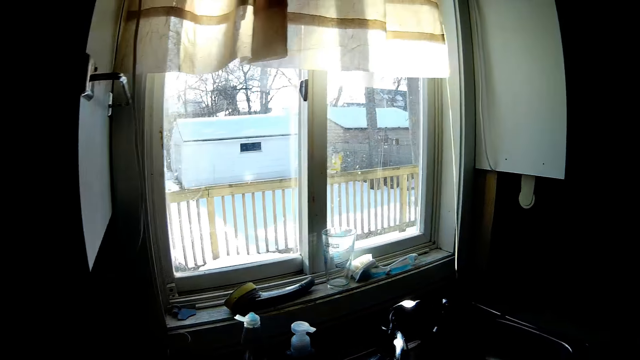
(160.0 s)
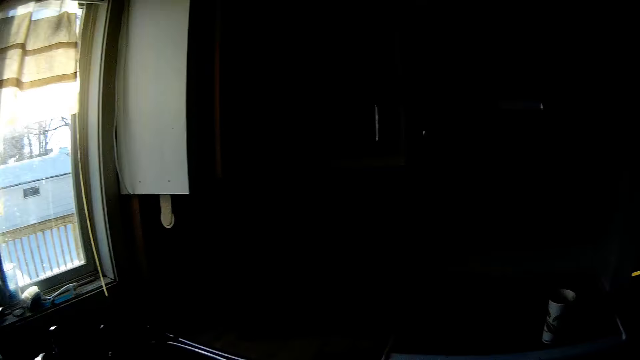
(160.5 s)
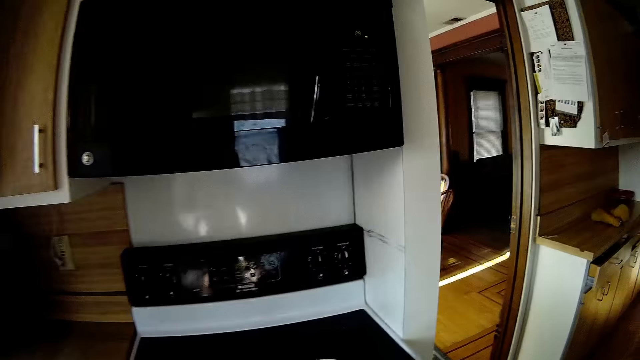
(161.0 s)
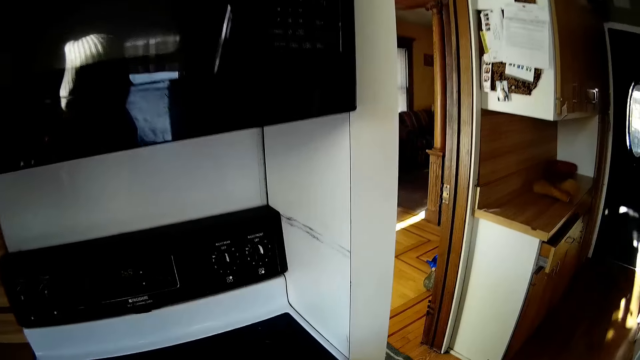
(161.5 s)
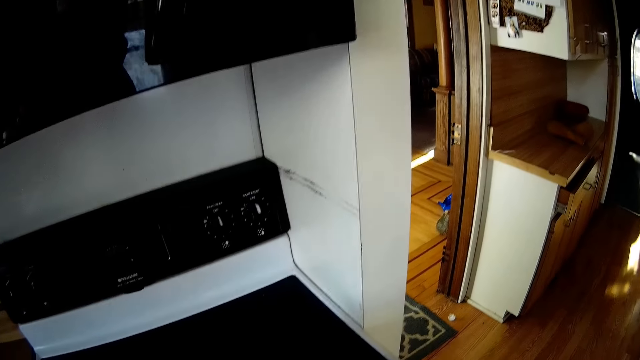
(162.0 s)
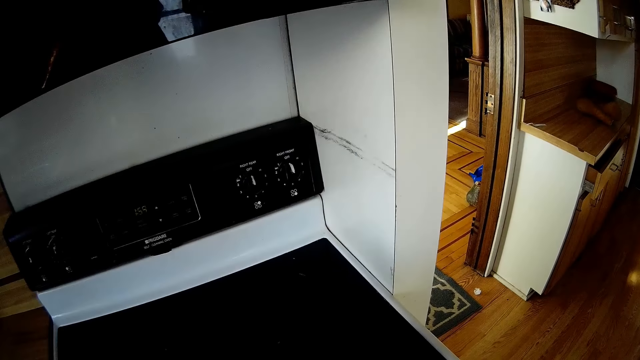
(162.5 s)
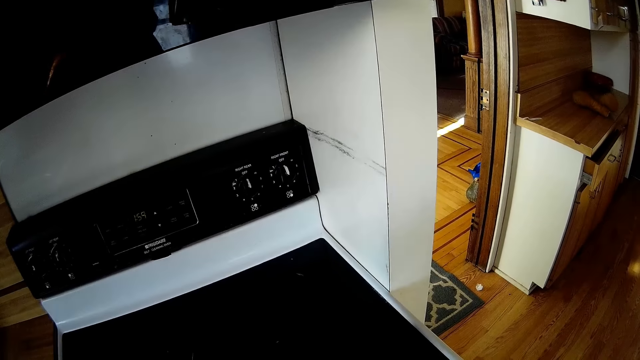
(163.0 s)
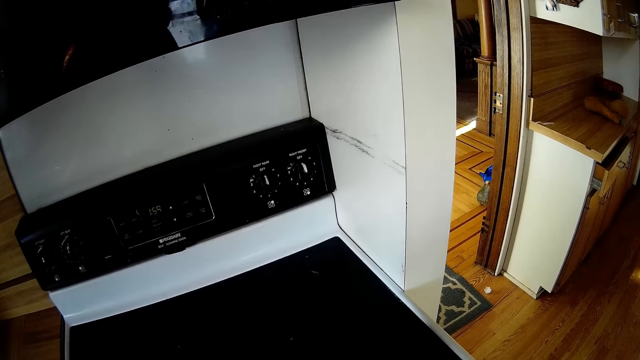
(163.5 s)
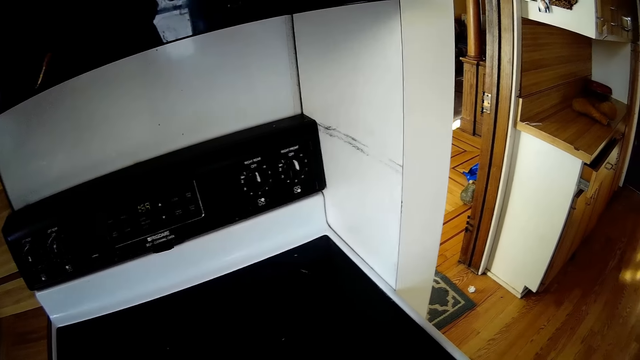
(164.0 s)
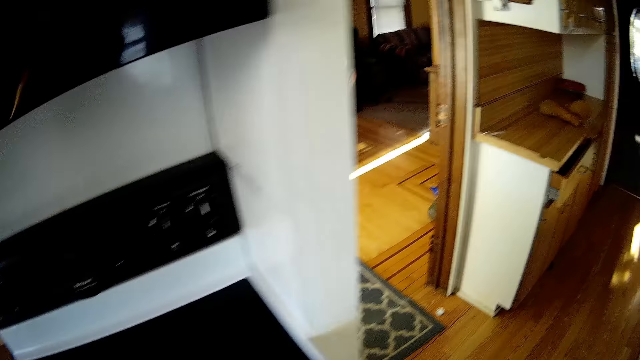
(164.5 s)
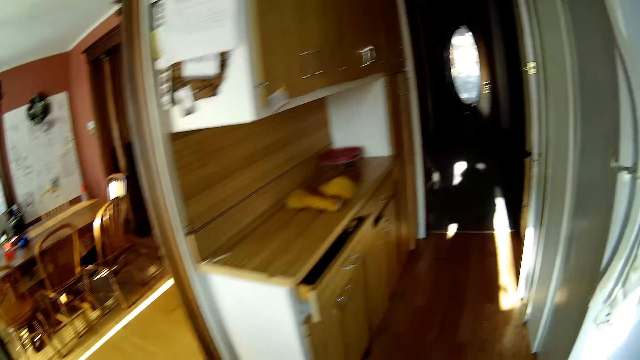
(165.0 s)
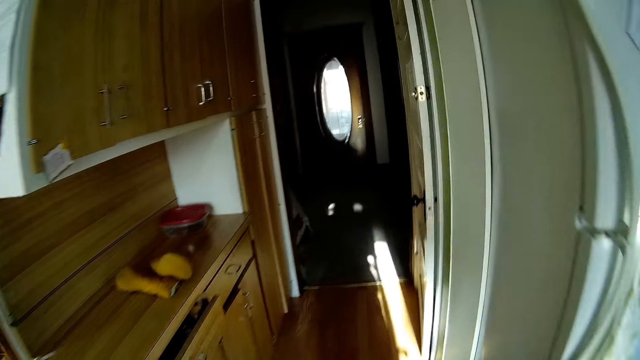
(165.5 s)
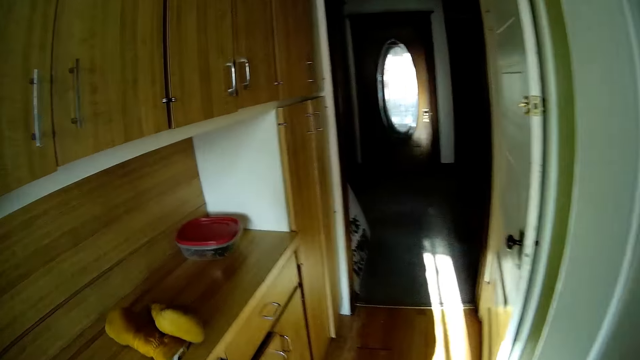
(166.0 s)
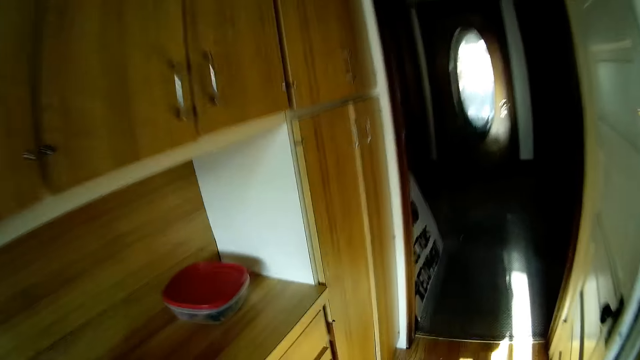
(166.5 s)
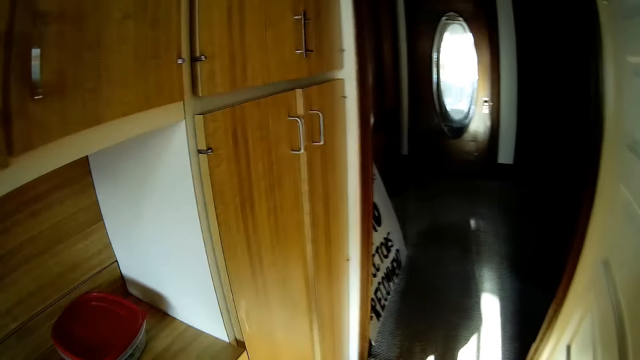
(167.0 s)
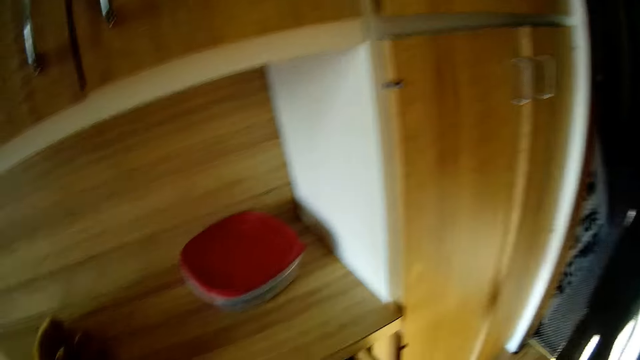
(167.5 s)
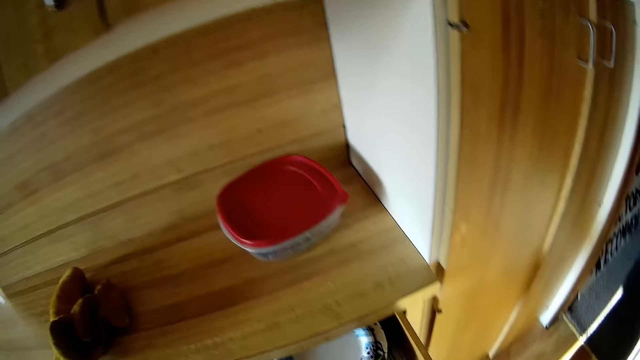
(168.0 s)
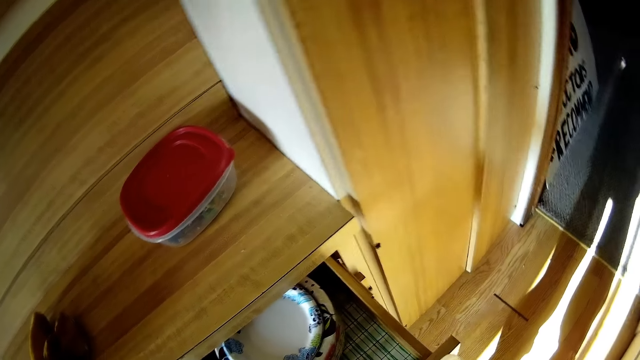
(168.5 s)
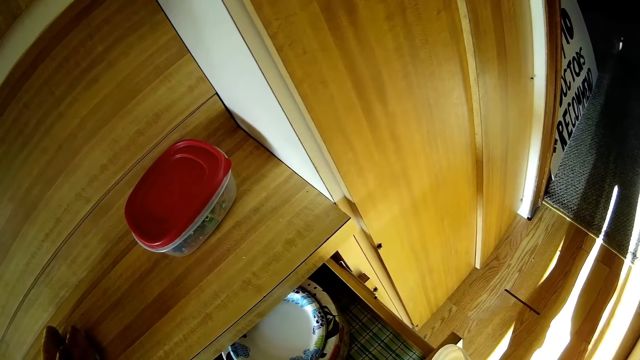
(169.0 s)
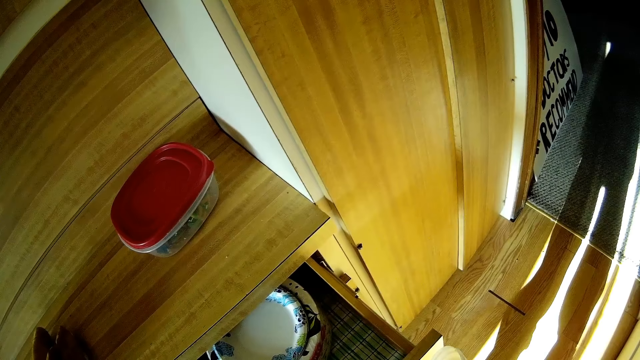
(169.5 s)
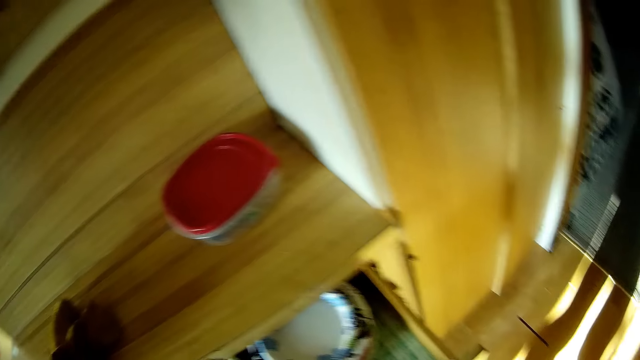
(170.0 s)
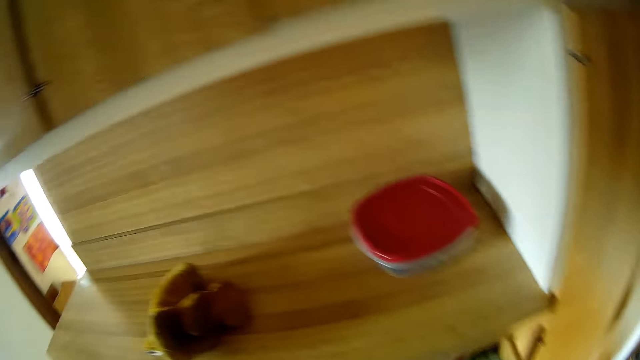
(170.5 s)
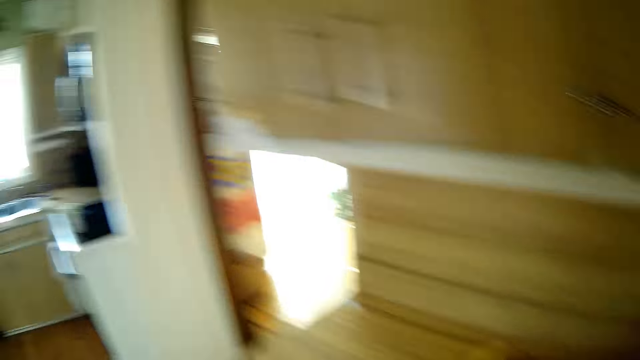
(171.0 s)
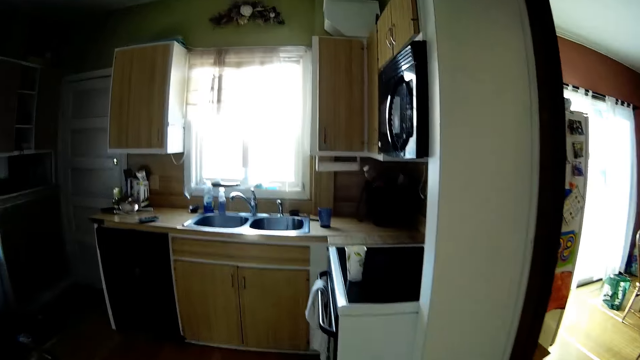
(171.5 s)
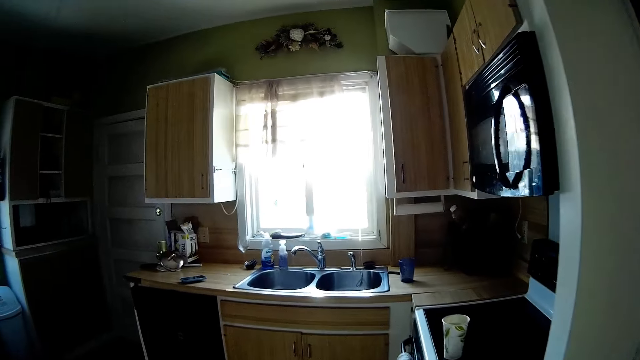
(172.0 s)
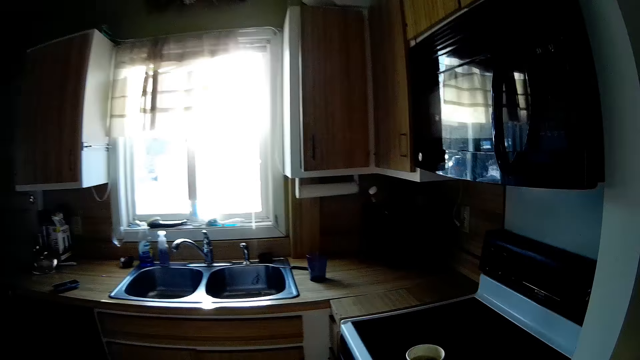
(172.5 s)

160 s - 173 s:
The camera wearer stares at the stove. They walk around the kitchen. They open the drawer. They stare at the drawer. They close the drawer. They walk around the kitchen.

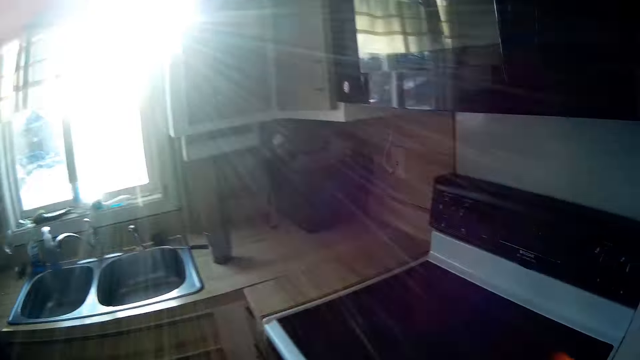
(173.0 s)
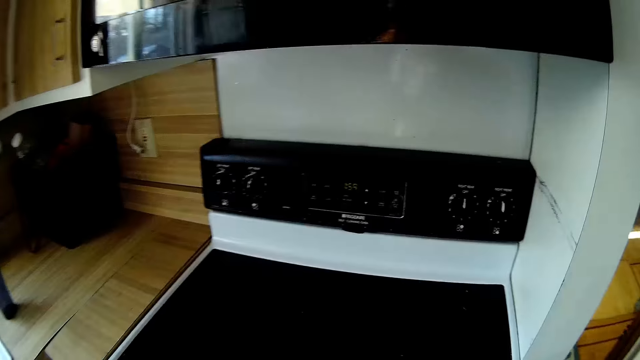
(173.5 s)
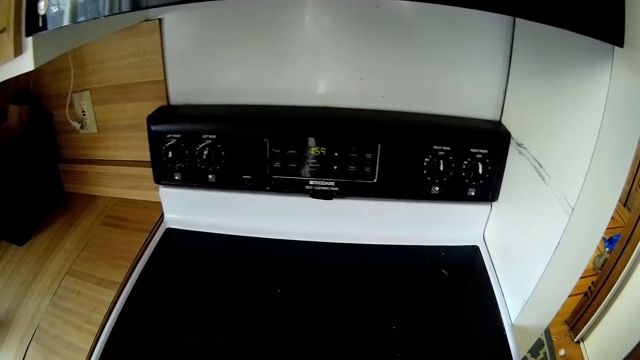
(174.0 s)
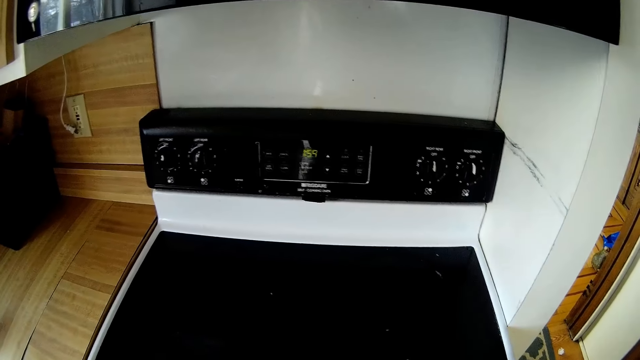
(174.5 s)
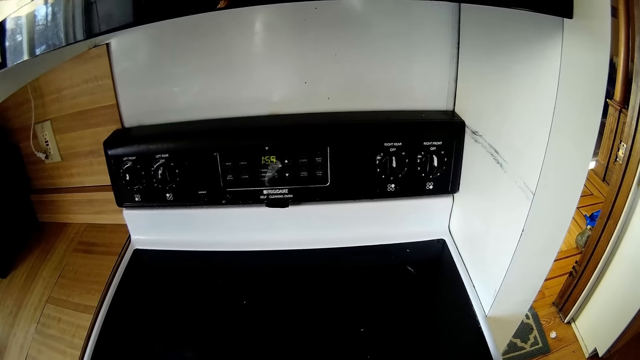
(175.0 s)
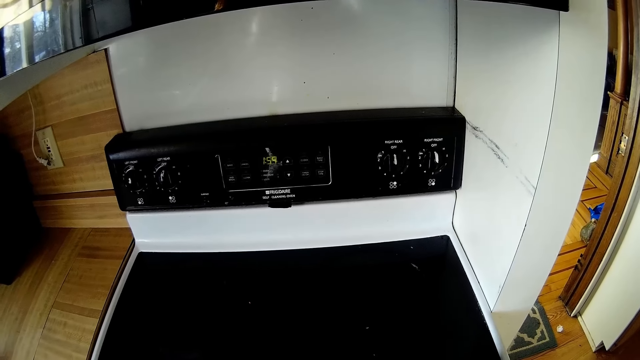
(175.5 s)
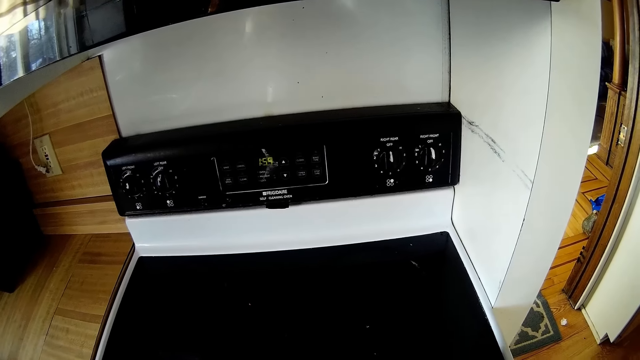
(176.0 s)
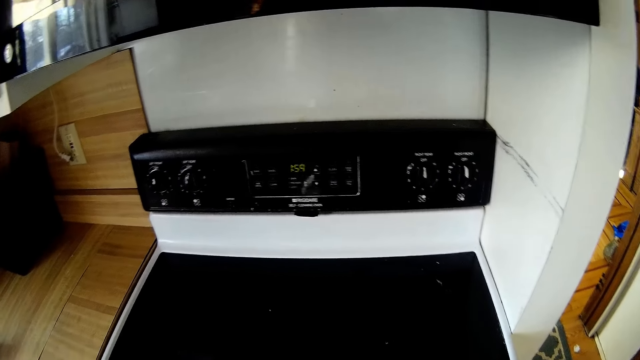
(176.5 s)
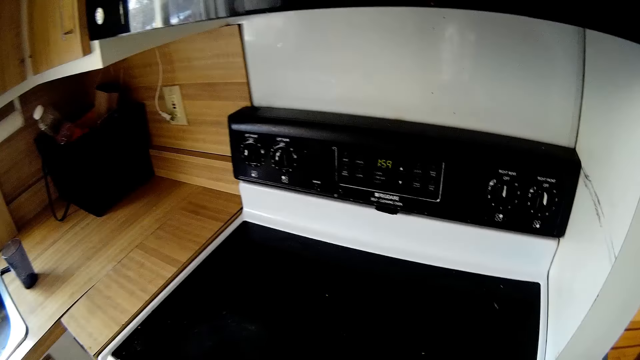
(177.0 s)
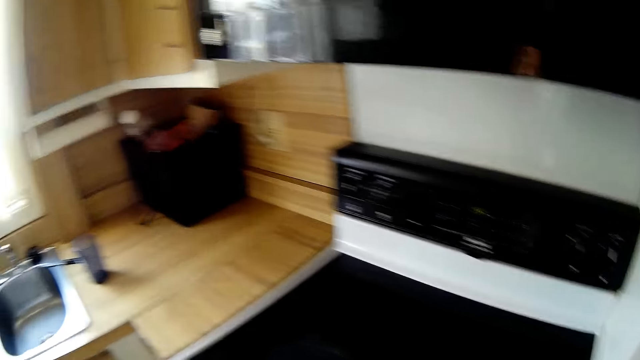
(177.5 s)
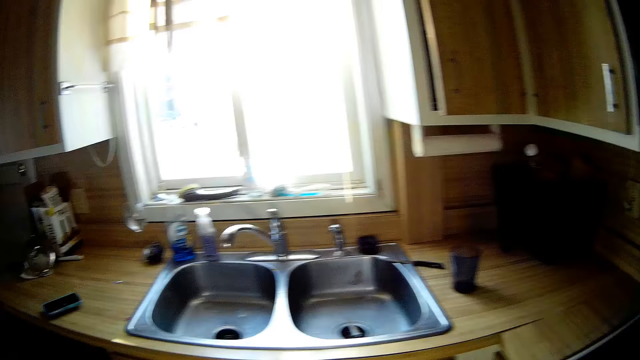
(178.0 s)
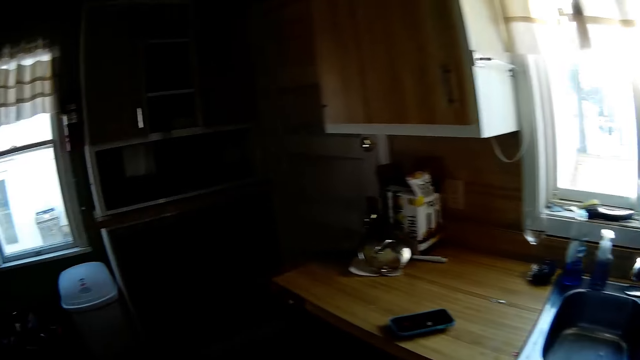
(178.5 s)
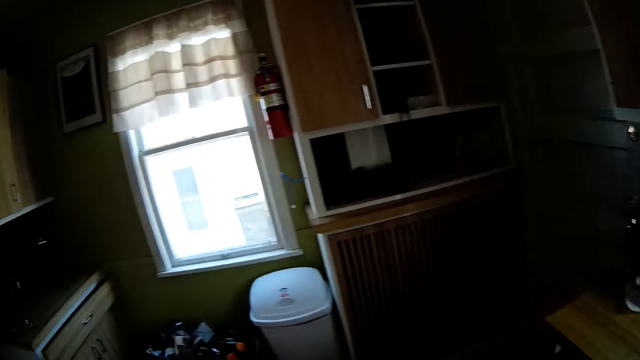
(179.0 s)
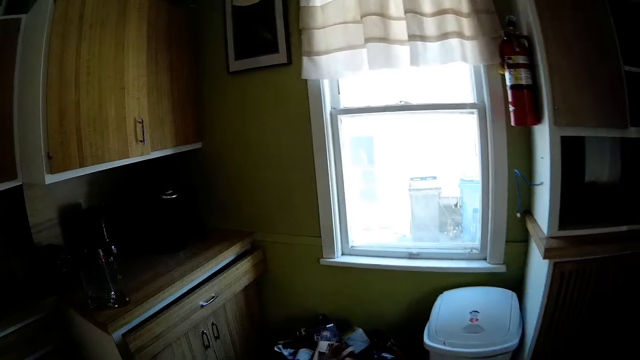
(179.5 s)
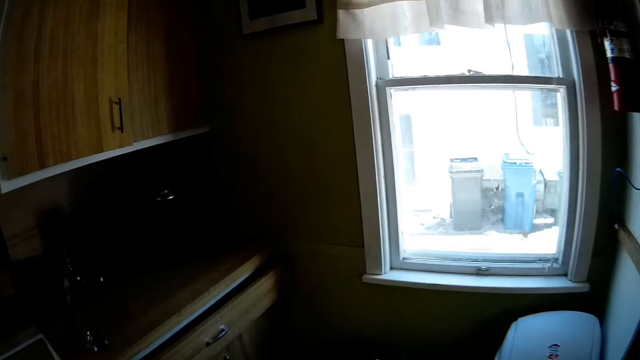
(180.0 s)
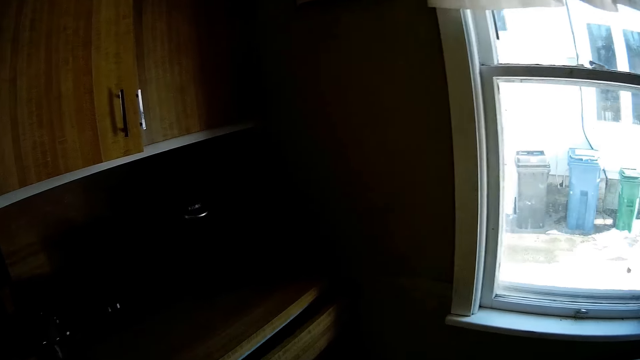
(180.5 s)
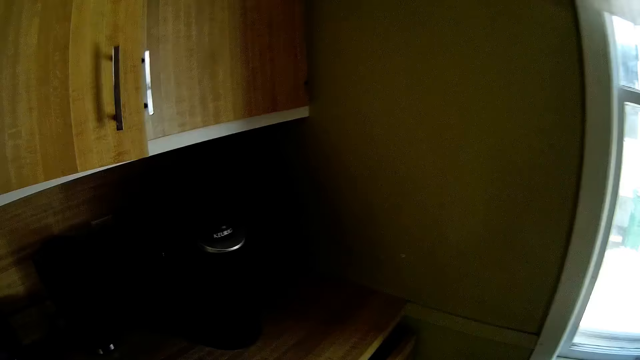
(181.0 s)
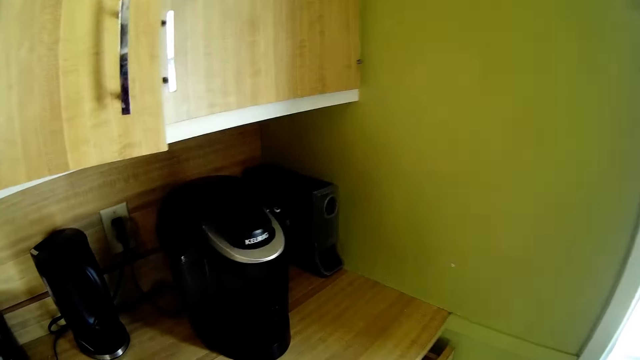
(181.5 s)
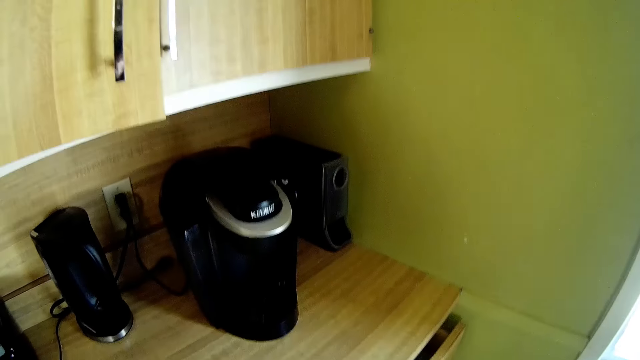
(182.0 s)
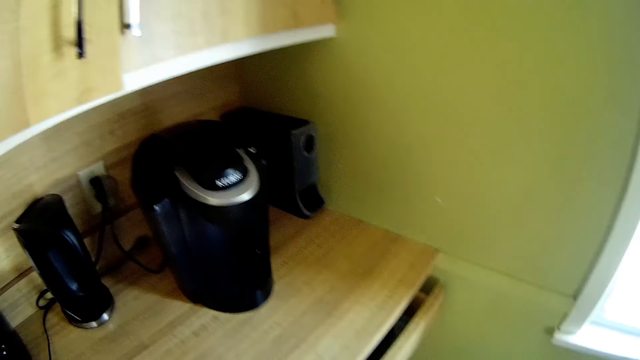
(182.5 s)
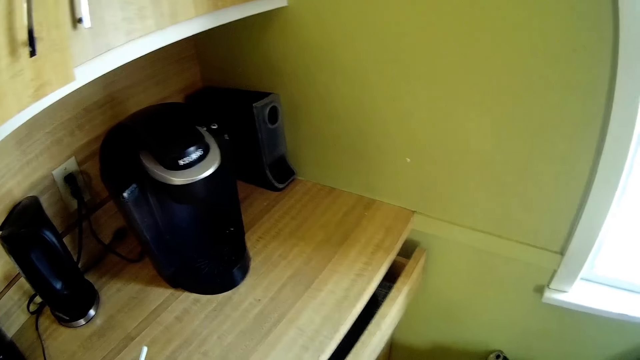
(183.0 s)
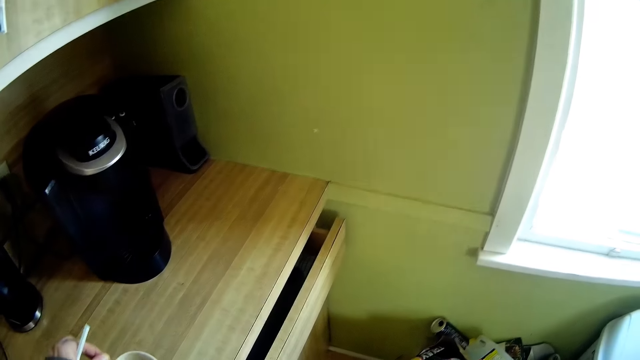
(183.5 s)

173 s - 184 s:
The camera wearer stares at the stove. They walk around the kitchen. They stare at the coffee maker.
